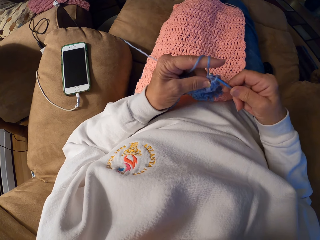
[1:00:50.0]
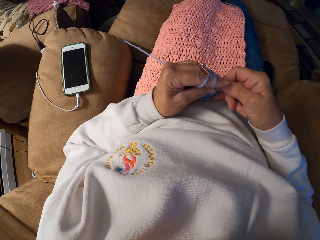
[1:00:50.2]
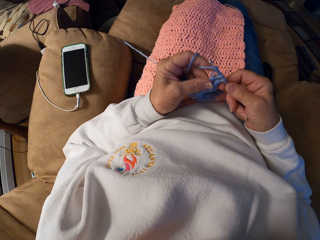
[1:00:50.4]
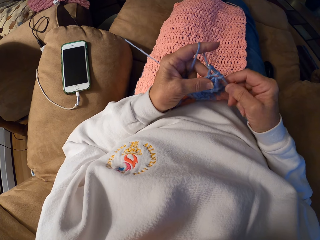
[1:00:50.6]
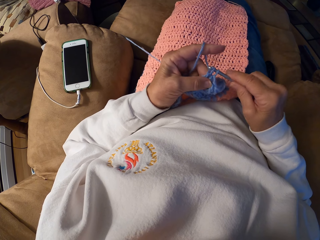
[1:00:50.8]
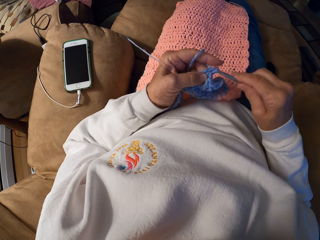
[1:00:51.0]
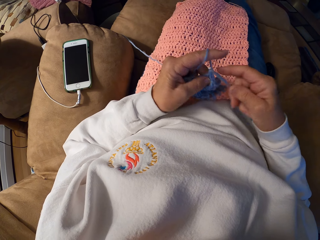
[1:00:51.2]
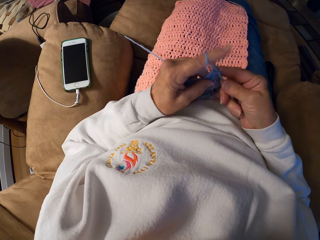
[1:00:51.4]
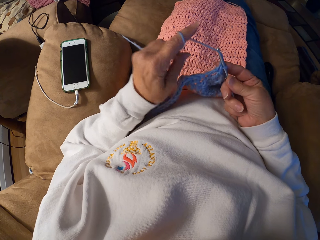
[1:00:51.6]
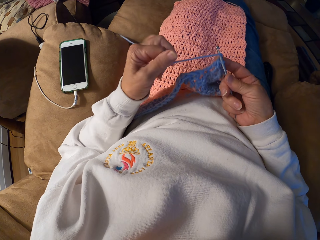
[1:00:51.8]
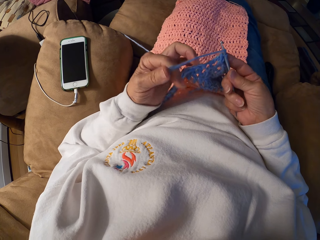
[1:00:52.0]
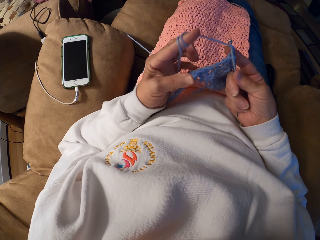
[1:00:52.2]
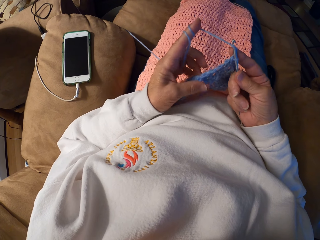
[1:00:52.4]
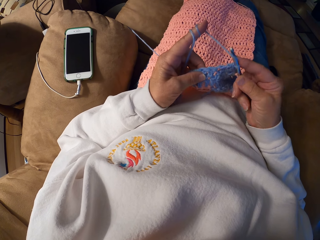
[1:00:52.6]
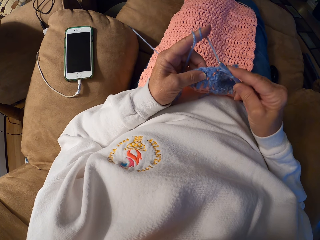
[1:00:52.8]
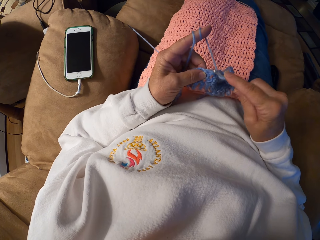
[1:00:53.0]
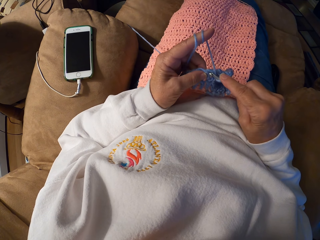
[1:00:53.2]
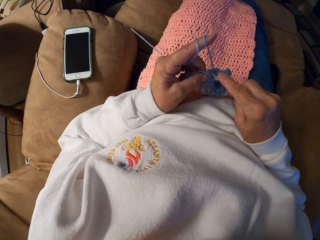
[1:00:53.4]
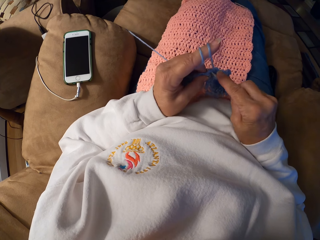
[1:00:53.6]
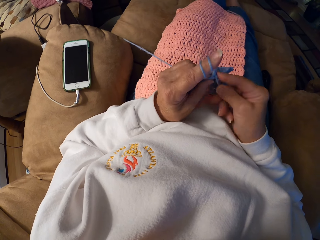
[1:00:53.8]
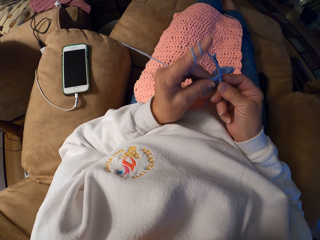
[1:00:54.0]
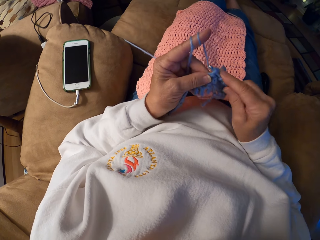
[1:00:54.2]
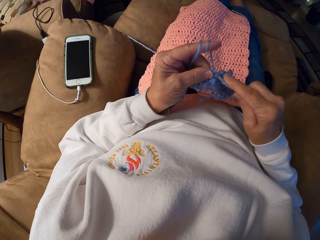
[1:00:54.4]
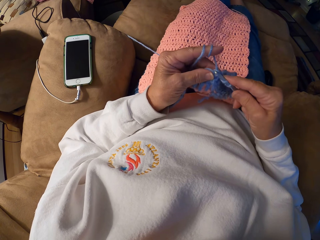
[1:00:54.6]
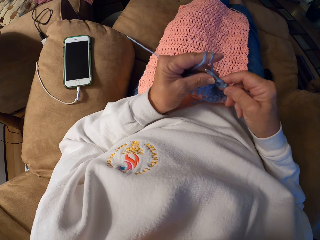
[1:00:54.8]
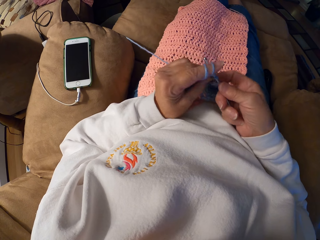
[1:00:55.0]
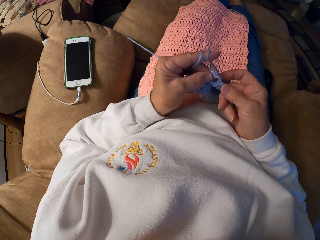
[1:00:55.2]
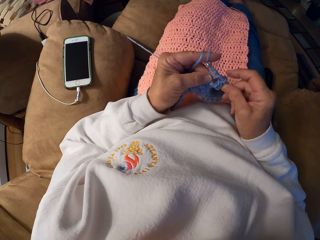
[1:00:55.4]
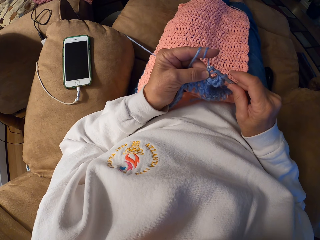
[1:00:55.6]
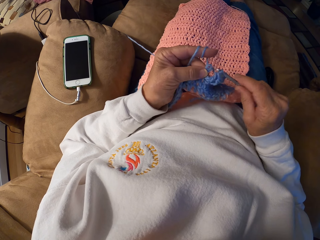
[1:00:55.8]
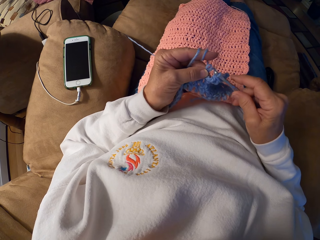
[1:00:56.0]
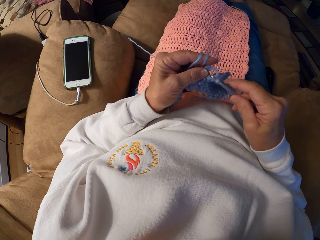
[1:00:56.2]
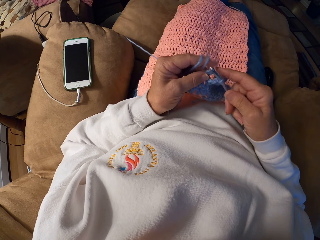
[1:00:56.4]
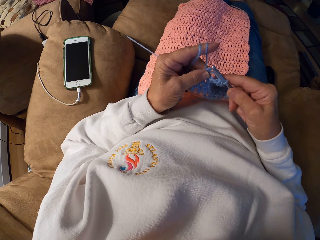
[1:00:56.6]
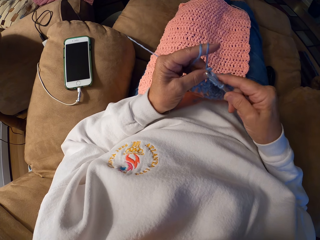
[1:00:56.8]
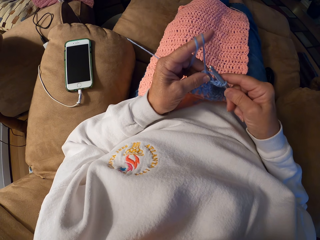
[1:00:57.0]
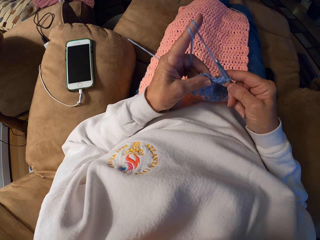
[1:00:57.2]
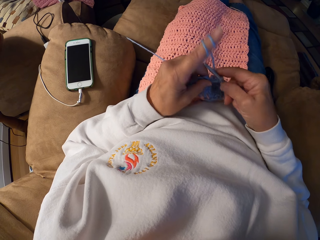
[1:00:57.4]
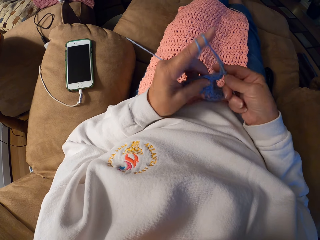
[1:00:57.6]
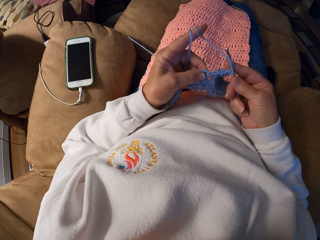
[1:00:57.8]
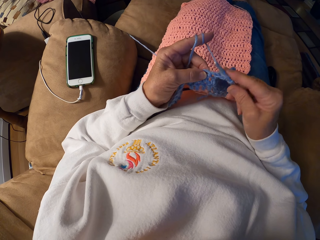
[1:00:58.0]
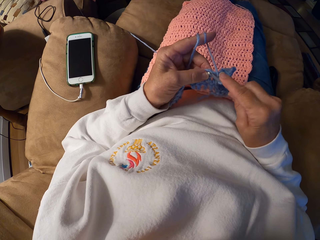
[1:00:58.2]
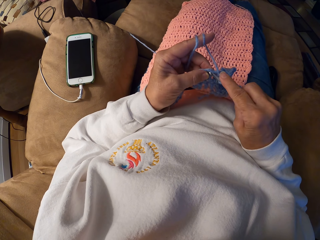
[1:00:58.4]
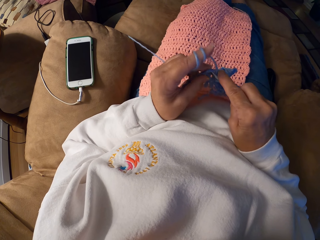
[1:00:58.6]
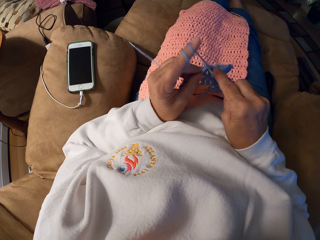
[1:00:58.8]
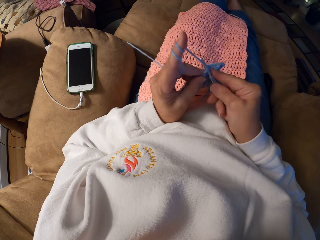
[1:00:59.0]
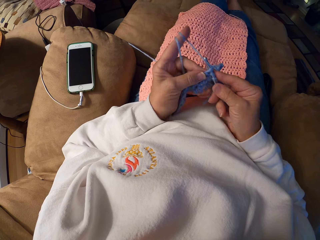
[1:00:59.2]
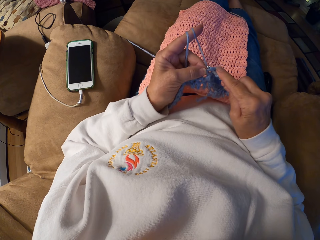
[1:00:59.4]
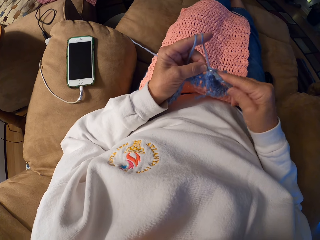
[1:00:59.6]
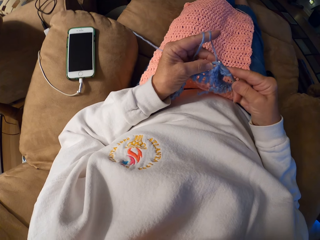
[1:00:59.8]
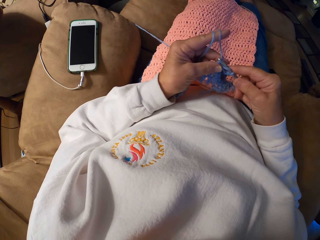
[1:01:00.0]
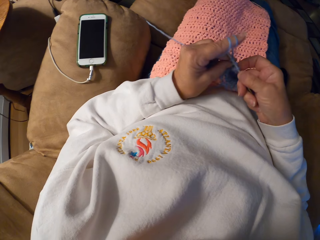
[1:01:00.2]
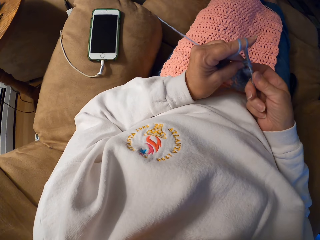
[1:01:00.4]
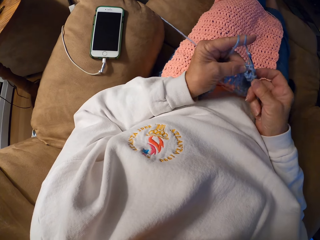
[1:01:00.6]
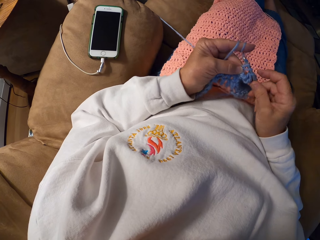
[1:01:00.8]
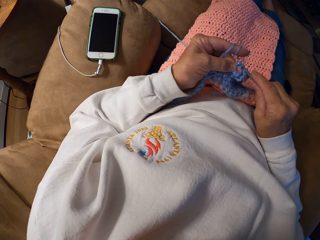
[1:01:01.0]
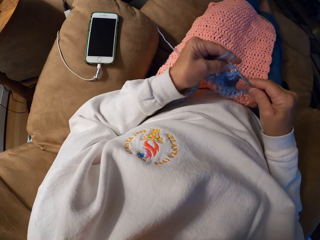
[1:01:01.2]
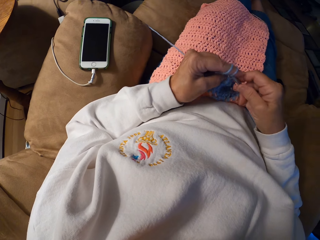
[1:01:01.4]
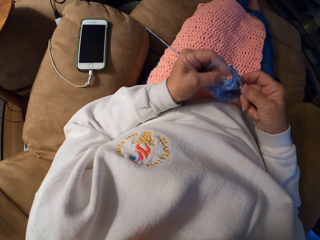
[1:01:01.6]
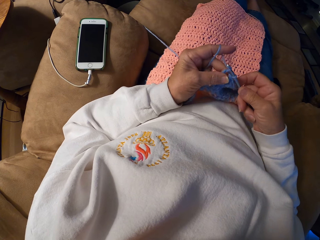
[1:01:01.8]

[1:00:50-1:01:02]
The camera wearer rolls the thread around her finger. She holds the fabric. She knits the fabric with a crochet hook.

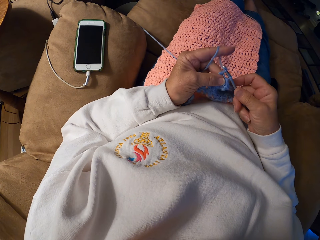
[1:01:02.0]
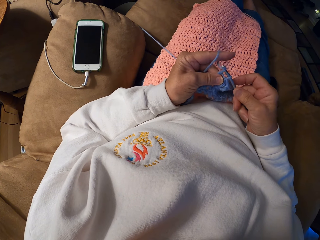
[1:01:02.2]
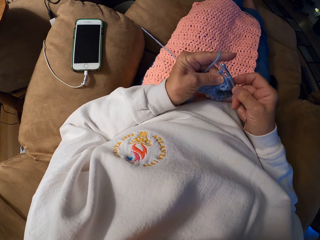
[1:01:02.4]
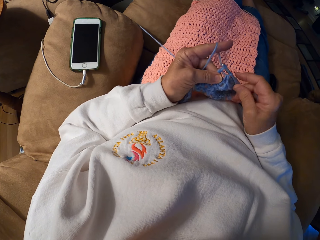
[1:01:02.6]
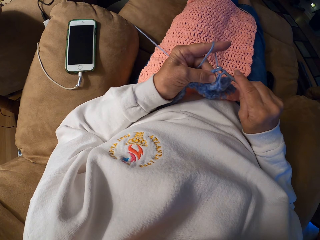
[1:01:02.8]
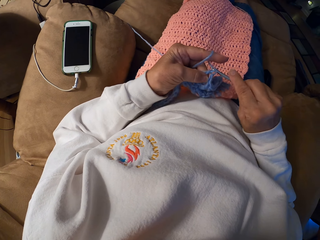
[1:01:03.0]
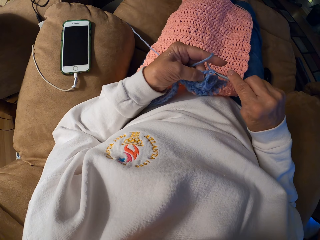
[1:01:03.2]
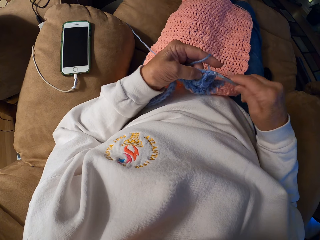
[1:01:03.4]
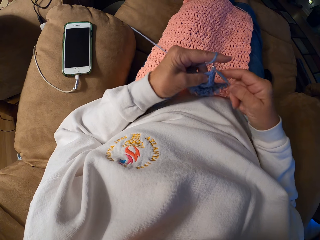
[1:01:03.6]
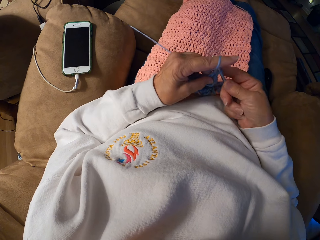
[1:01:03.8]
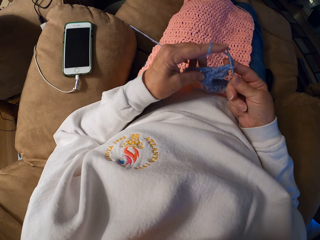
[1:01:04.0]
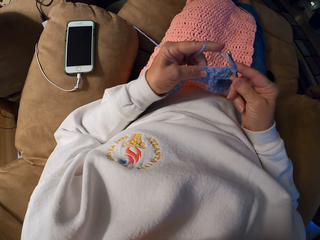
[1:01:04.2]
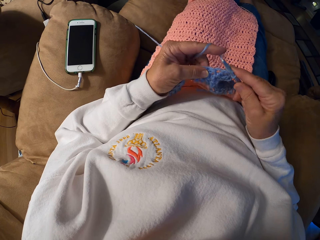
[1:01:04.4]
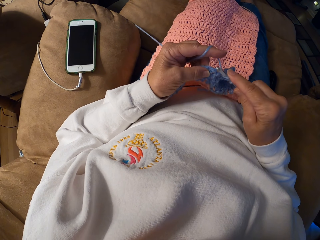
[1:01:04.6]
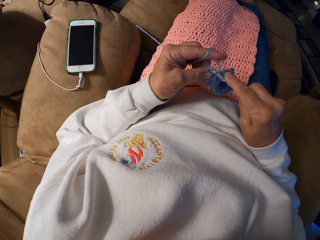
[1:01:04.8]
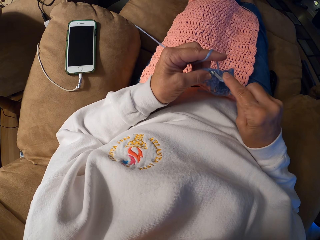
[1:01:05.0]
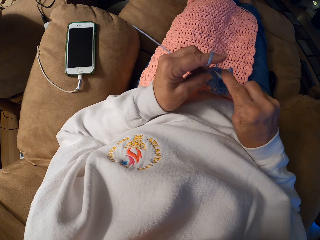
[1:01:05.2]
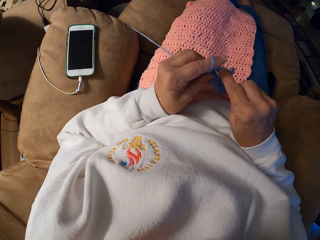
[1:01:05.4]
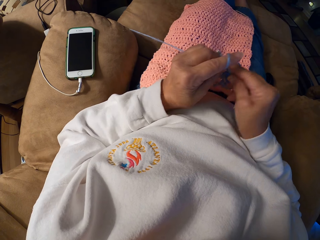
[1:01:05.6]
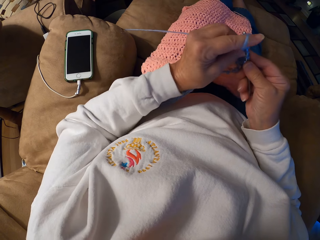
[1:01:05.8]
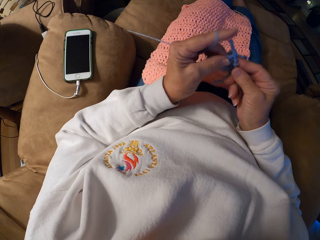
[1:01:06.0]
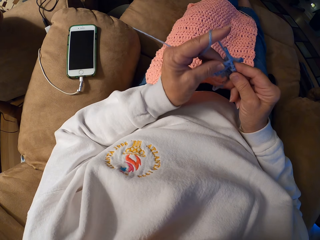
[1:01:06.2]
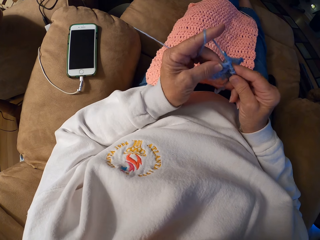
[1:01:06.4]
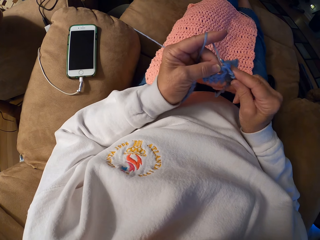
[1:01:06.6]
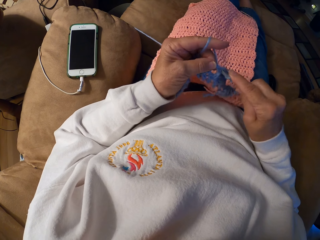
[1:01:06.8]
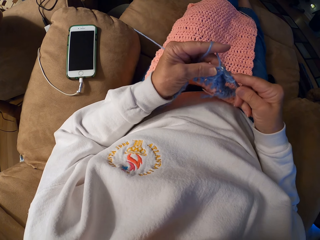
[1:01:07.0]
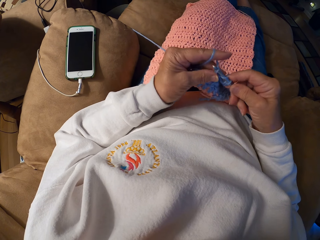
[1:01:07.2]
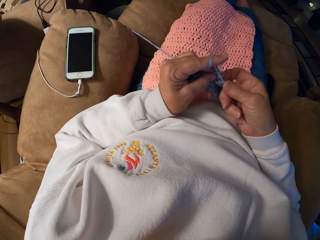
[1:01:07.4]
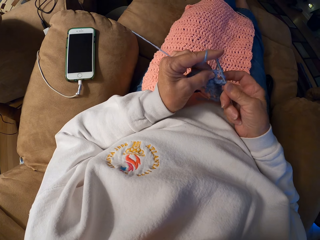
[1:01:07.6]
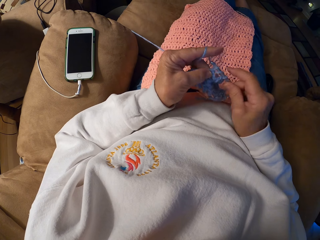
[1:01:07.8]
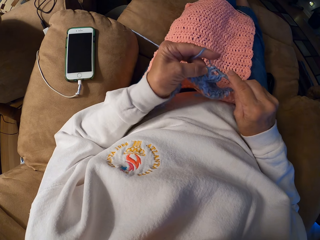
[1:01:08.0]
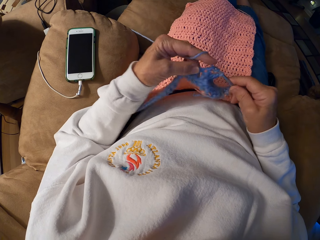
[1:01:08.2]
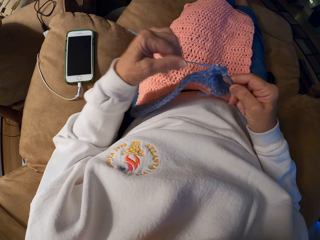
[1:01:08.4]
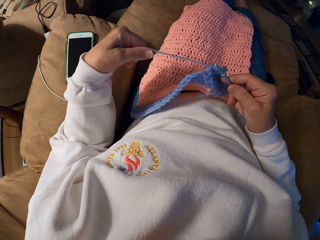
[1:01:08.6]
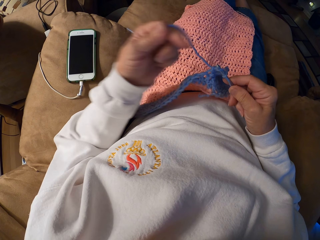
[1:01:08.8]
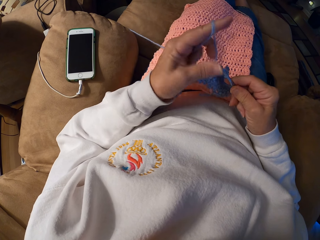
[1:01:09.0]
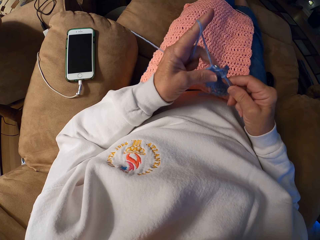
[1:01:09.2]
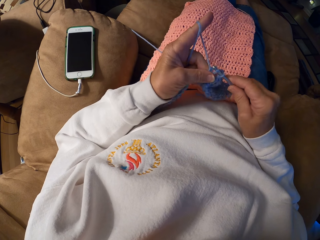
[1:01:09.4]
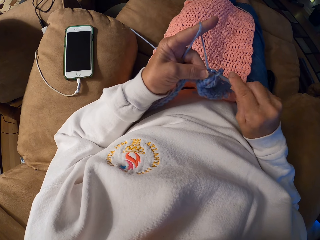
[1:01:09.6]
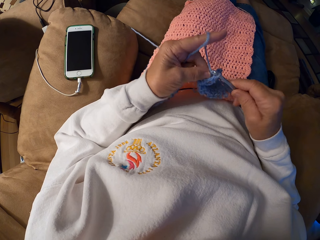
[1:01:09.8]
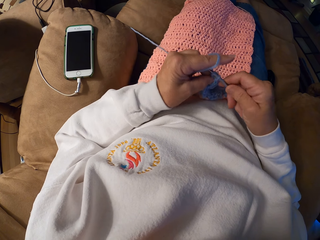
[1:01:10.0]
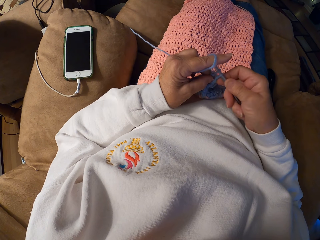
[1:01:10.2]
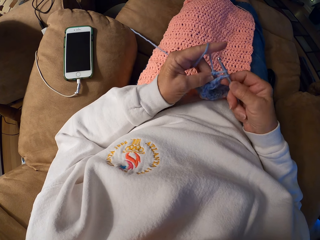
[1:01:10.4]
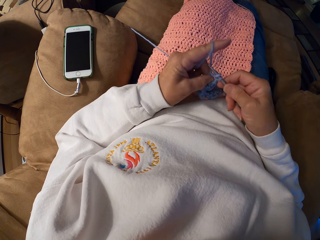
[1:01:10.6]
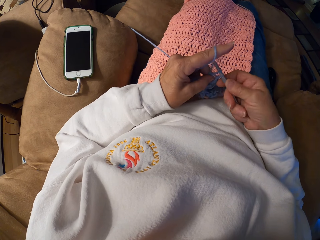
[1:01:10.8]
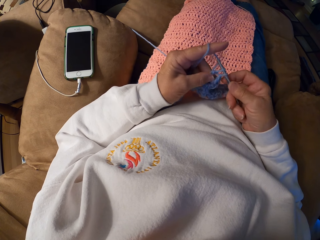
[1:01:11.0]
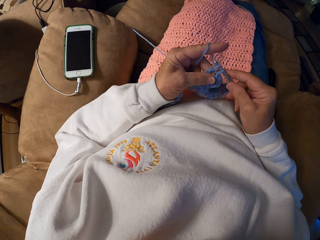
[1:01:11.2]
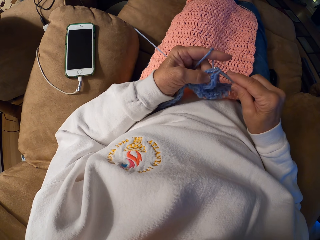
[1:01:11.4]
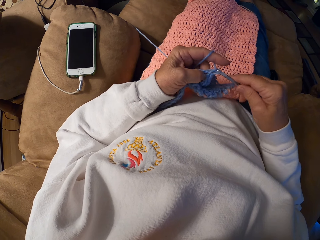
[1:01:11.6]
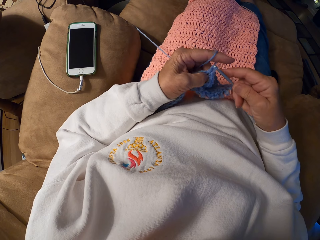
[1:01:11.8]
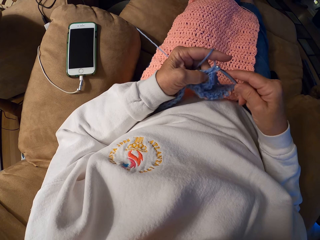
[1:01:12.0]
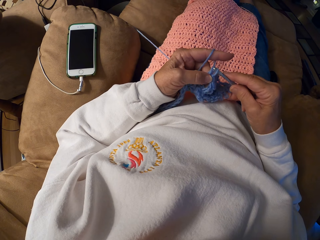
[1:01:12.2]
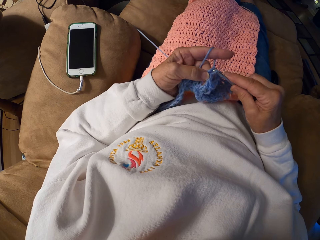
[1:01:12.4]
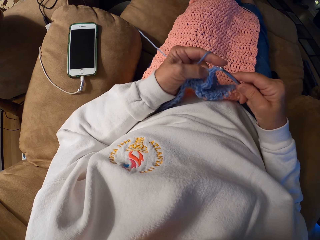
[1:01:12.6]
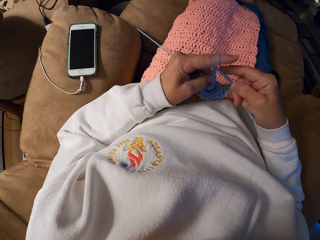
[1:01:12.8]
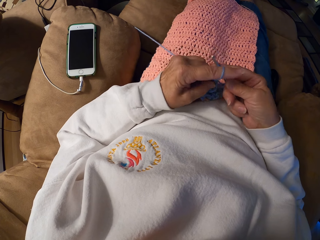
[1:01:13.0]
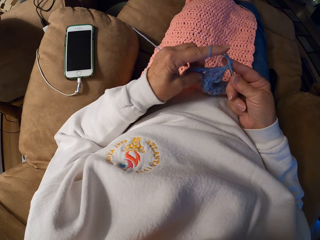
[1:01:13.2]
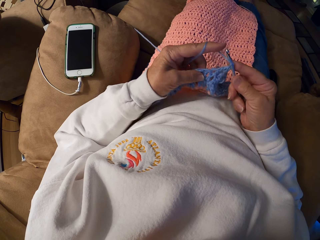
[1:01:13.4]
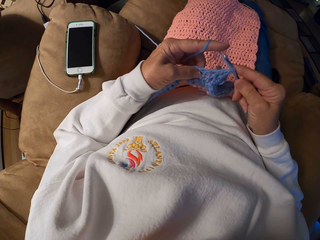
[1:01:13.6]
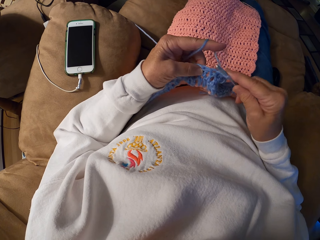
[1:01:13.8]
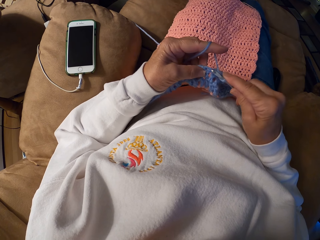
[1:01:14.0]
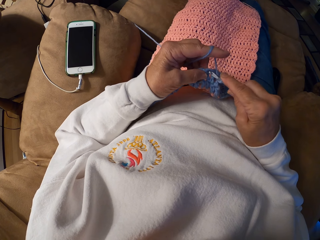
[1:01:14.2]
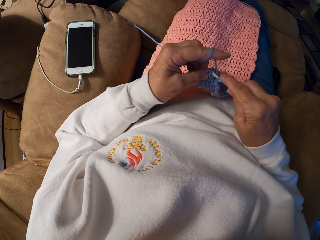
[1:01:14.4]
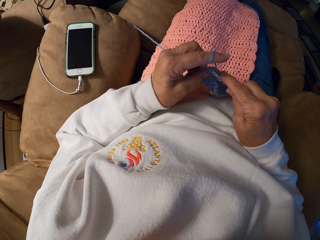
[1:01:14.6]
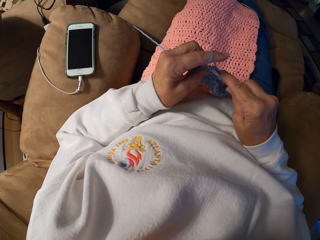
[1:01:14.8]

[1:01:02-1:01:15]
The camera wearer pulls the thread. They hold the fabric. They knit the fabric with a crochet hook.
